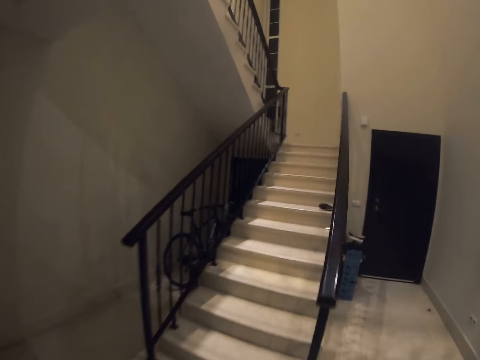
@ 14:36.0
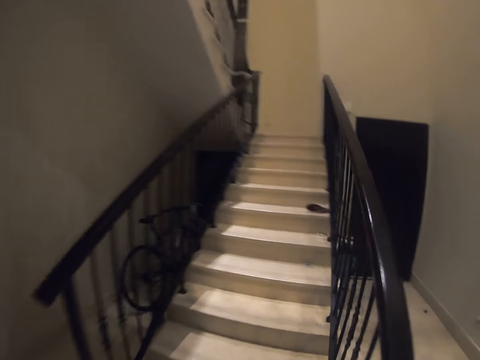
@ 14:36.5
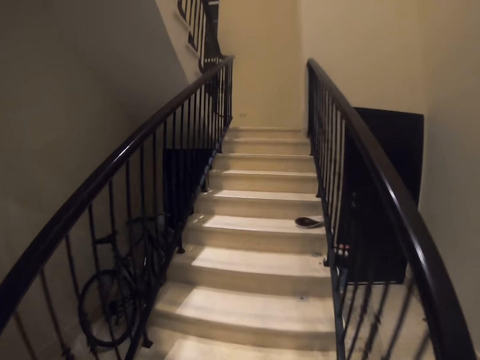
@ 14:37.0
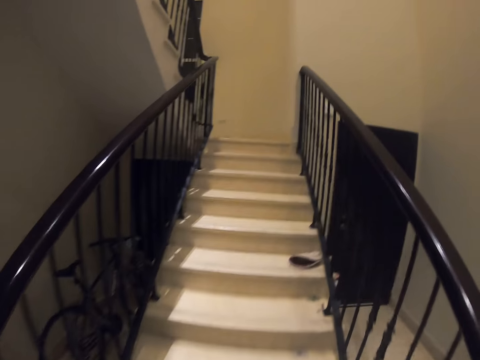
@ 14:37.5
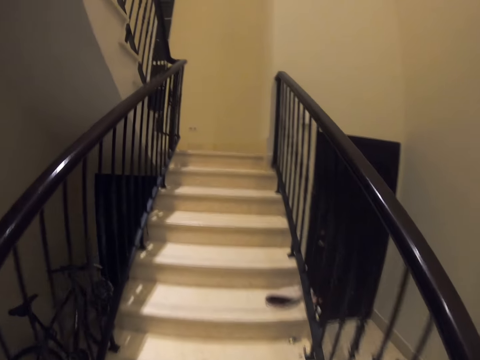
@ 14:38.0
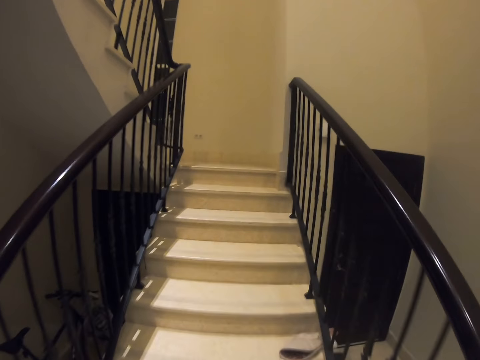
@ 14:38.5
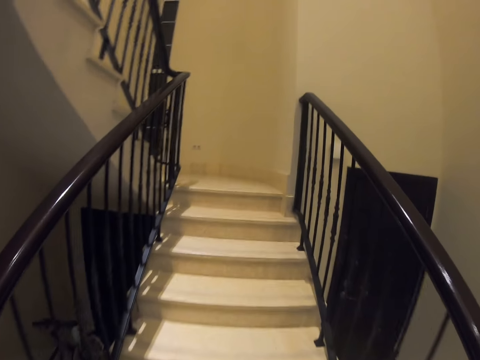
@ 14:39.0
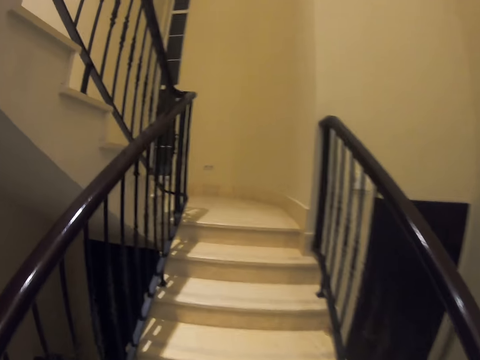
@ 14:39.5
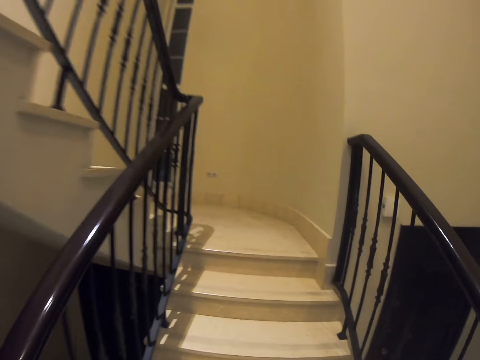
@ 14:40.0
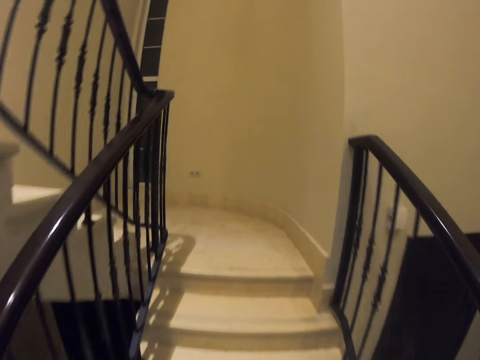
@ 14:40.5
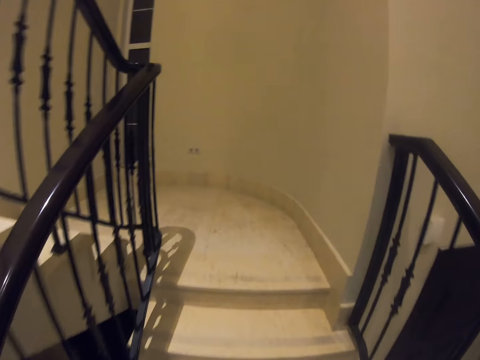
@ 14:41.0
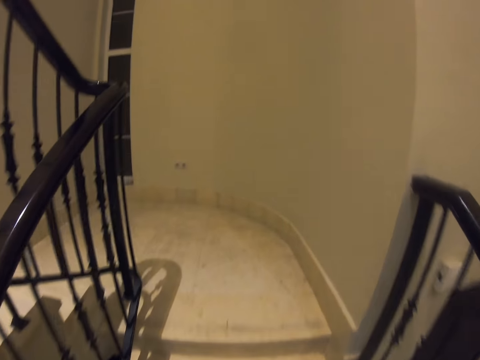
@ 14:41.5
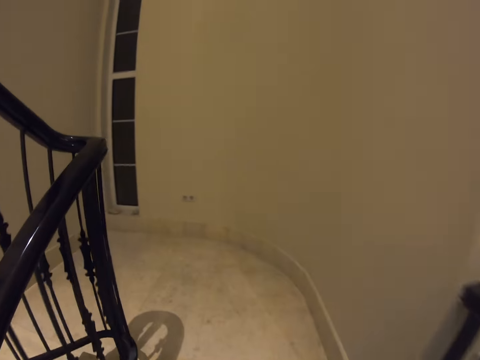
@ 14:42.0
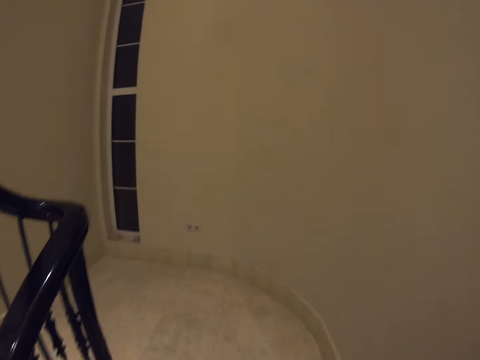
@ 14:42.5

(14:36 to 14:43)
The camera wearer climbs the stairs.

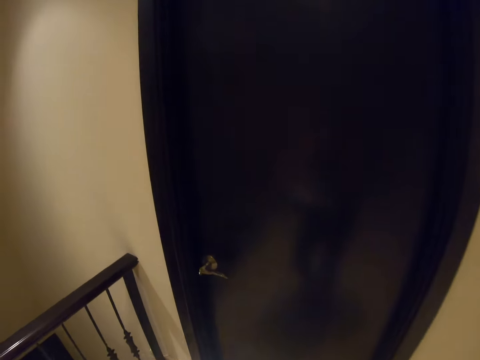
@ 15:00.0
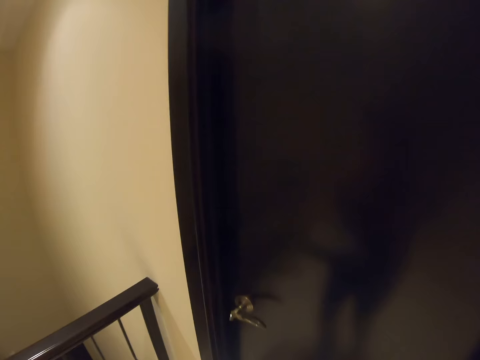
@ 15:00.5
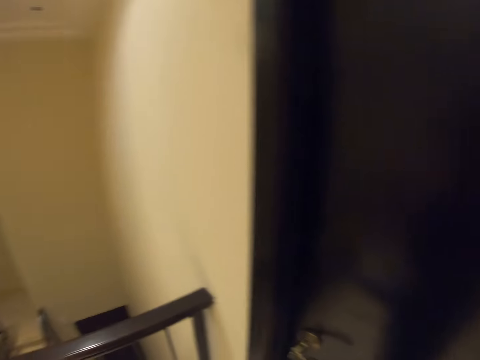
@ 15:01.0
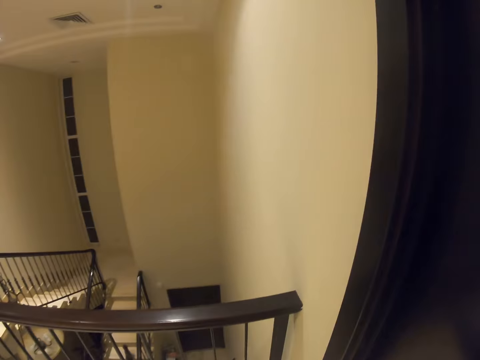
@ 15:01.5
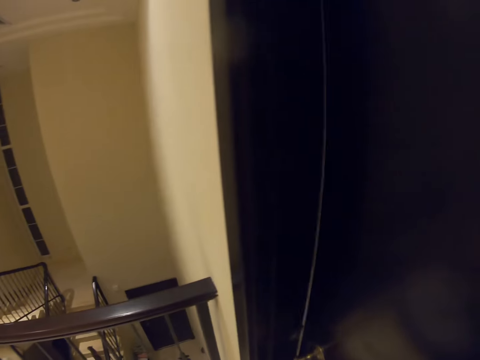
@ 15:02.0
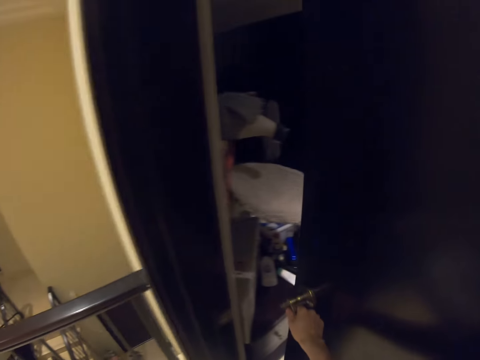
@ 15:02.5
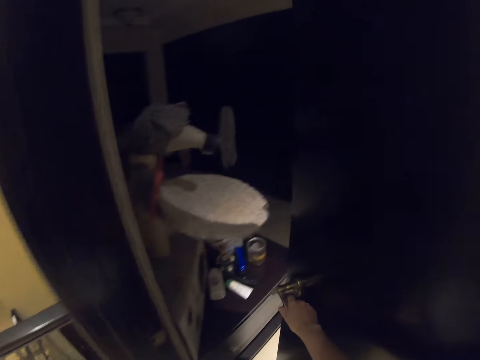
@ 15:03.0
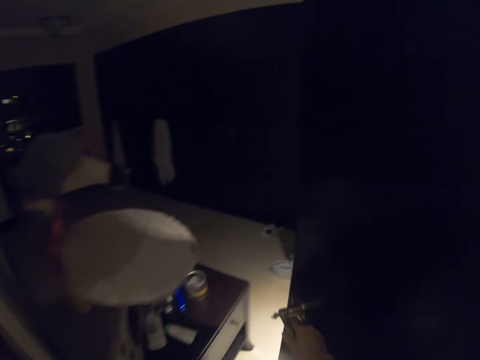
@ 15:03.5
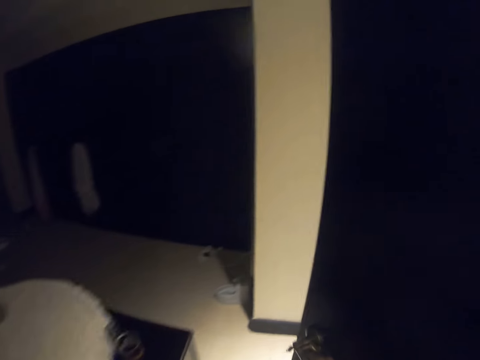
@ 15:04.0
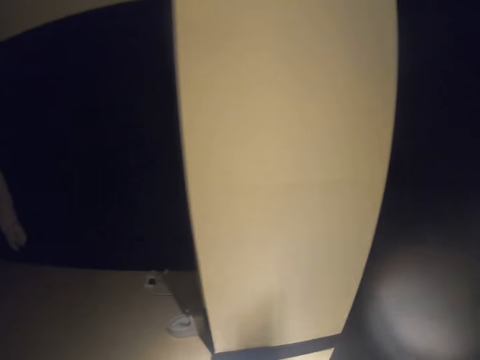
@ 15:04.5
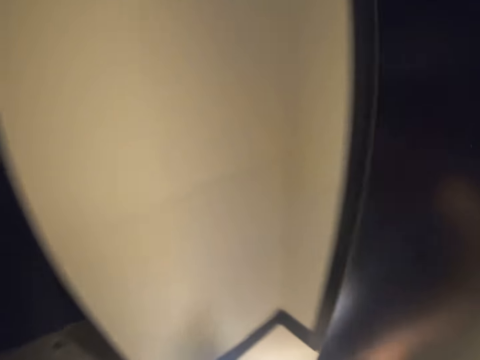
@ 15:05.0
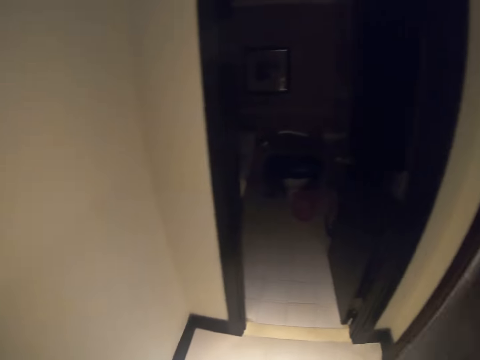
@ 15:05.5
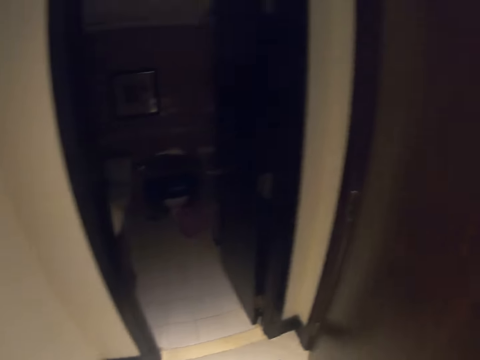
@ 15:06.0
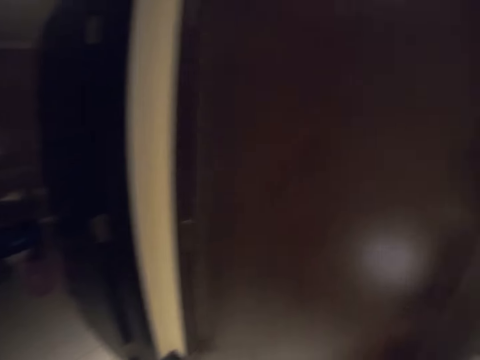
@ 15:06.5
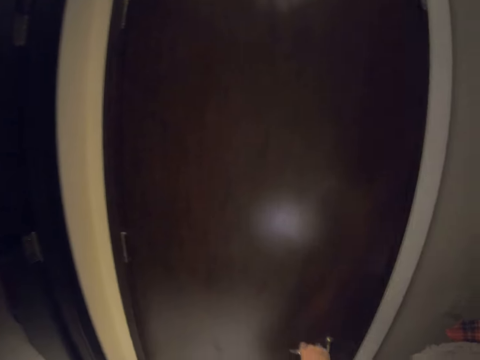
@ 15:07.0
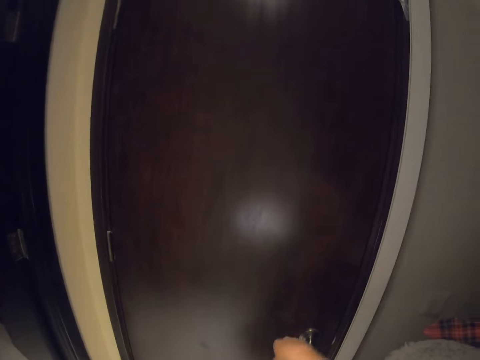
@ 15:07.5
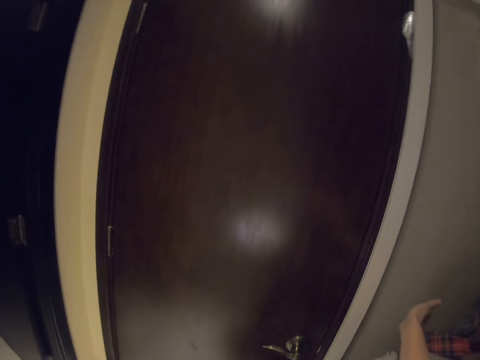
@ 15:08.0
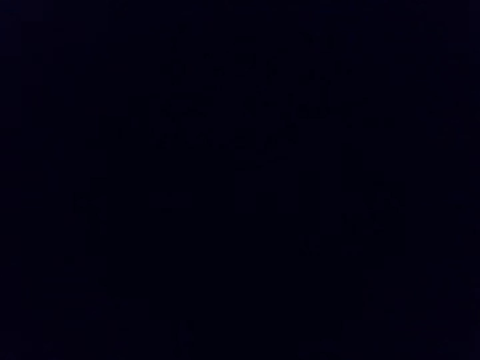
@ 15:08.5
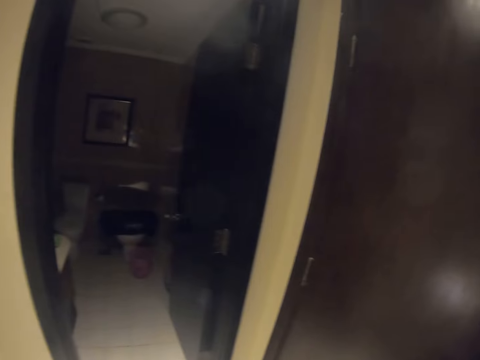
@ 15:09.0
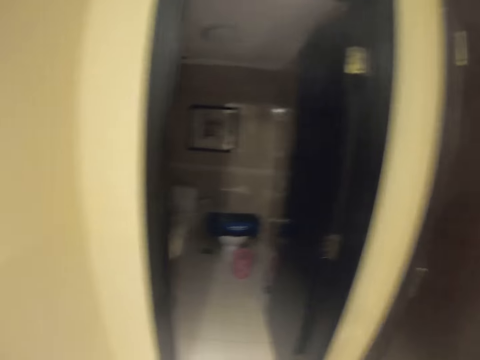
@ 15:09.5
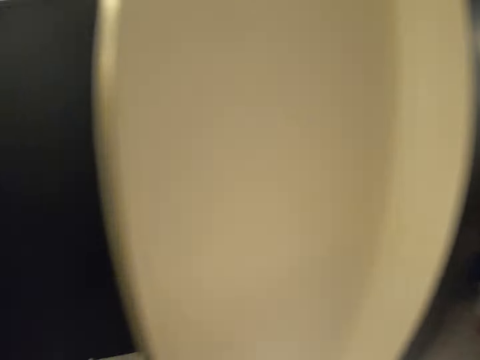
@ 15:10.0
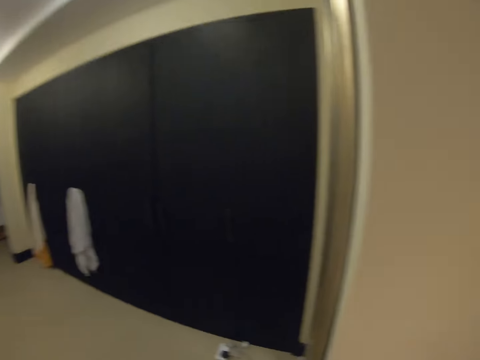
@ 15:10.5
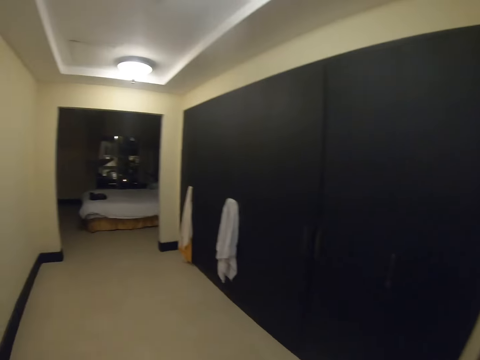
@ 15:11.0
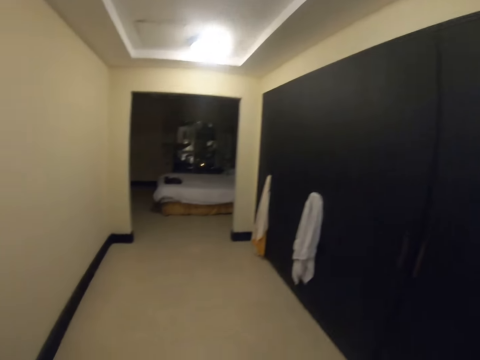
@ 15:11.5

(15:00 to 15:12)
The camera wearer opens a door. He closes the door behind him. He switches on the lights.

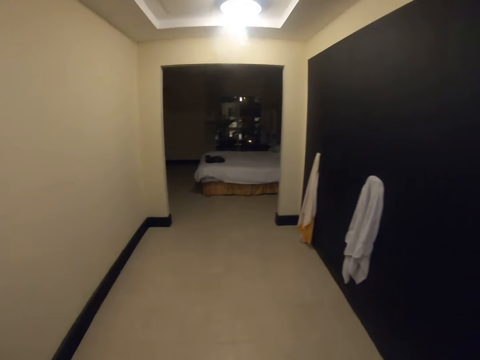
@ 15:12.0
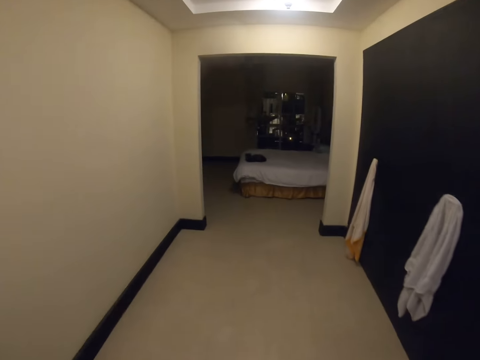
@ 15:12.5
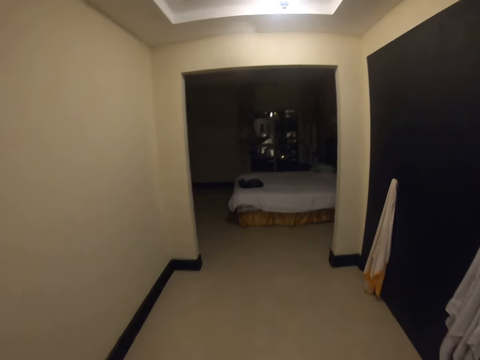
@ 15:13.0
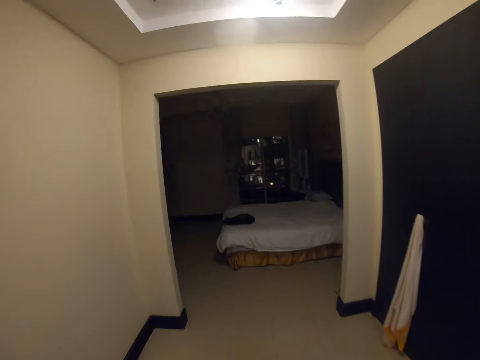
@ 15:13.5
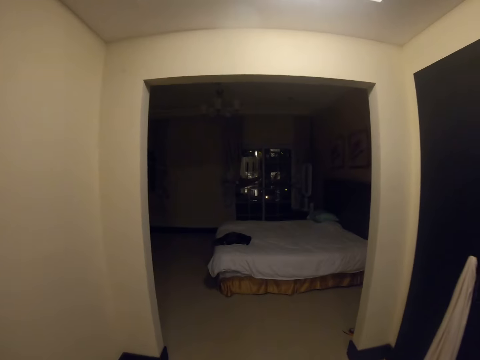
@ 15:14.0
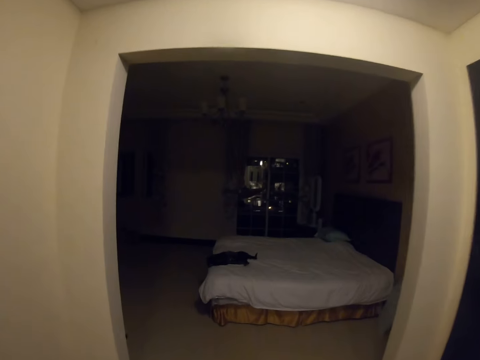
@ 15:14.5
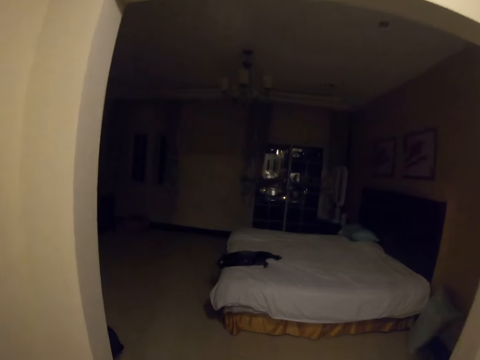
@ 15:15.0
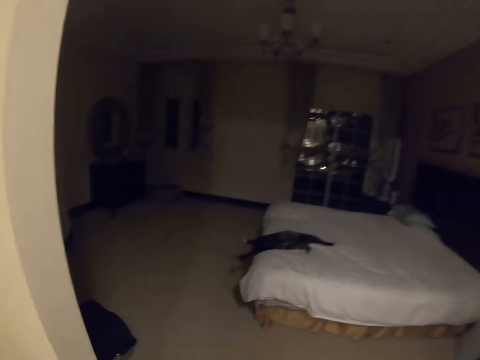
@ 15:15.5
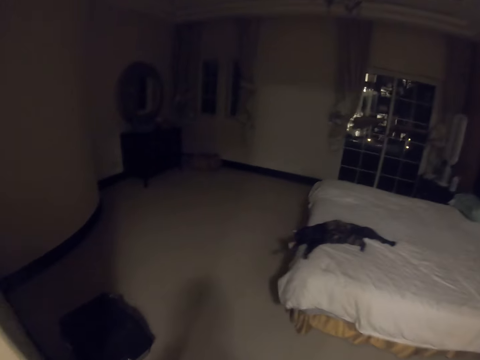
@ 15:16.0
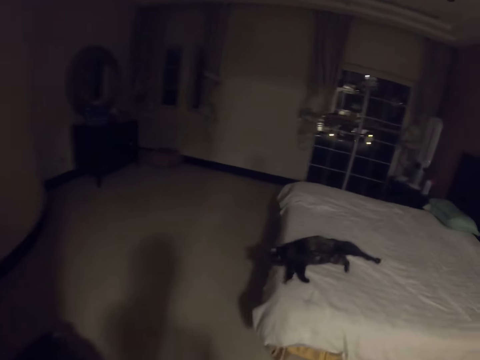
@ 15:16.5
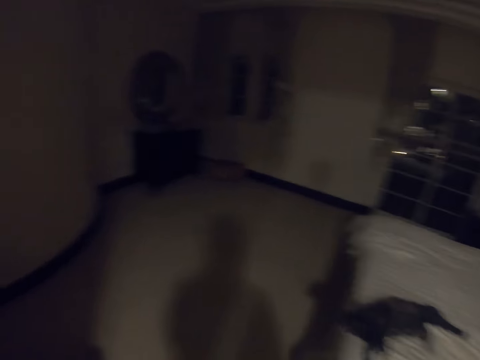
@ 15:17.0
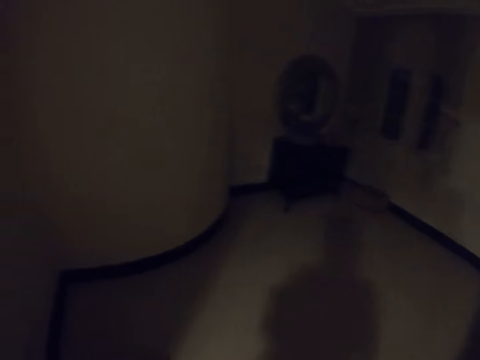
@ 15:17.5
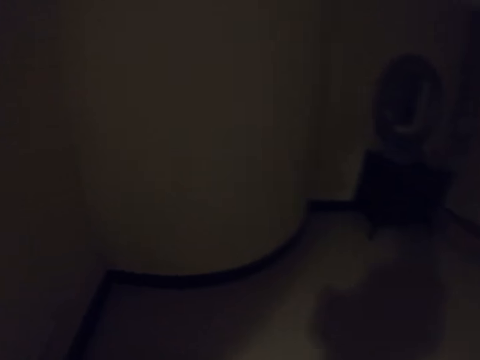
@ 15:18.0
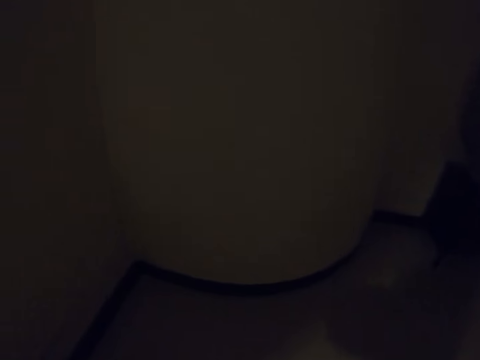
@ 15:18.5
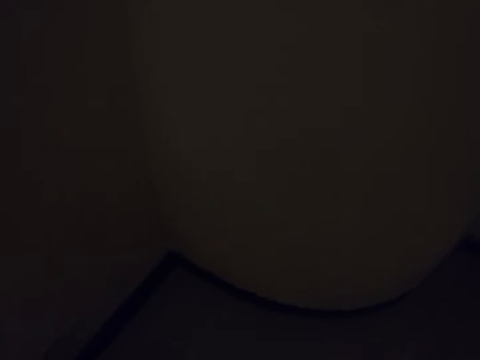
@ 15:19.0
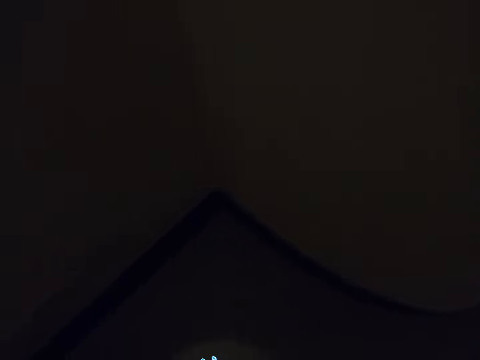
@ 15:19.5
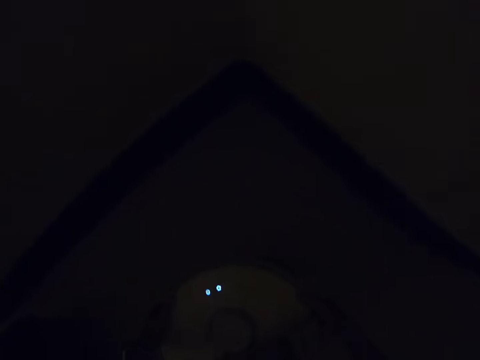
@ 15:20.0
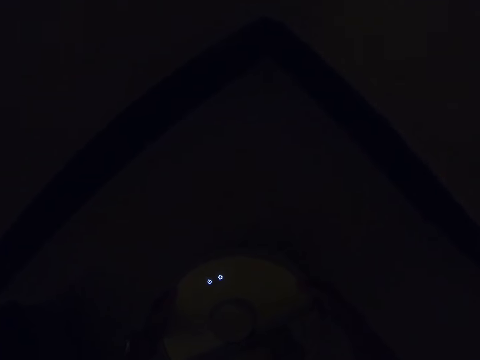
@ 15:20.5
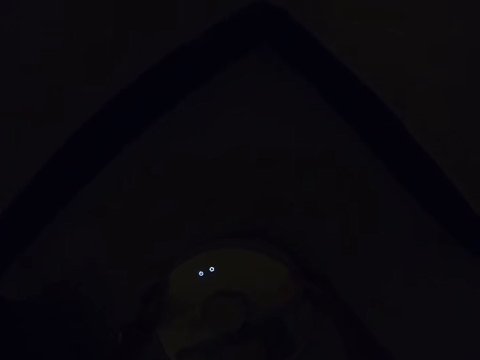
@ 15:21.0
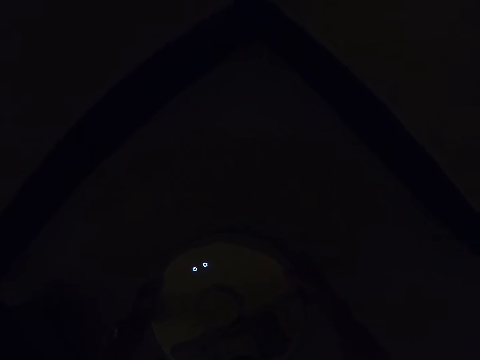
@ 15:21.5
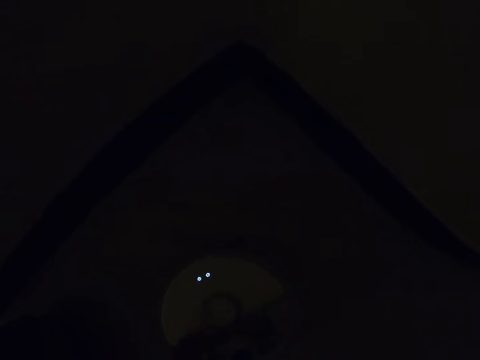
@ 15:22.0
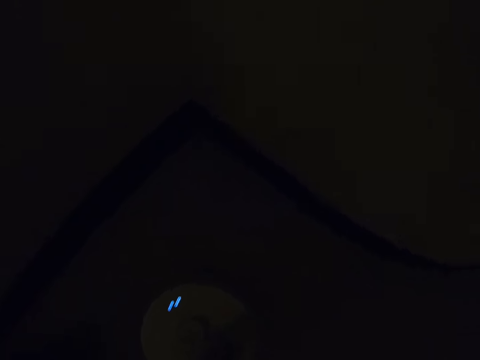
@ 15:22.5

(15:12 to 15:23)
The camera wearer walks towards the bedroom. They put a robot vacuum cleaner on the floor.
